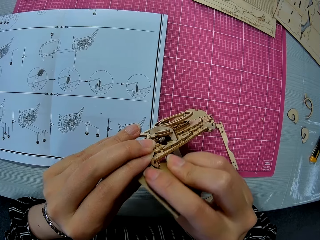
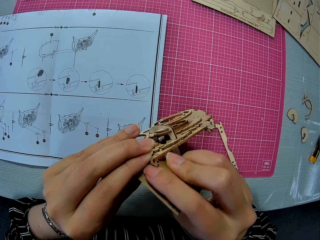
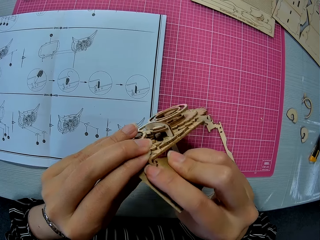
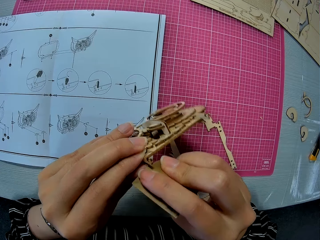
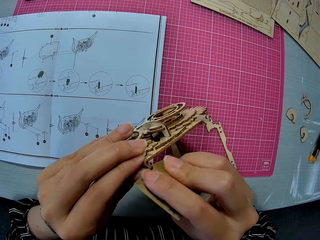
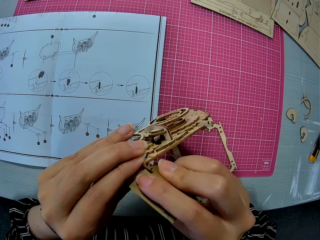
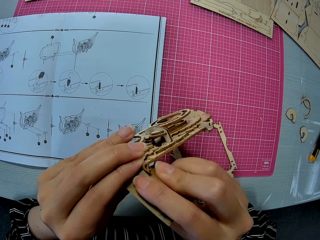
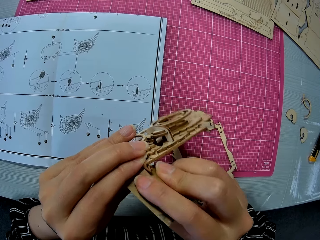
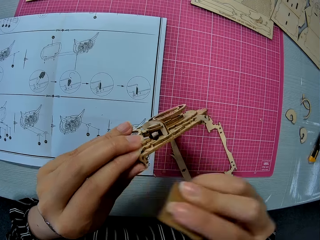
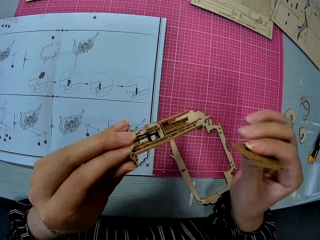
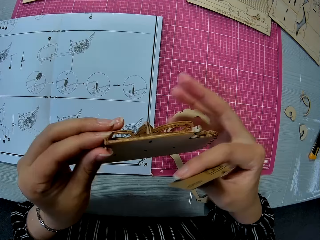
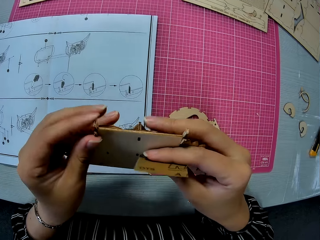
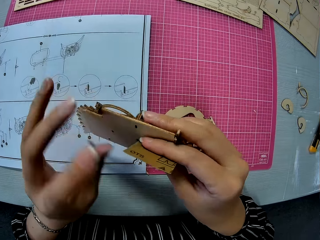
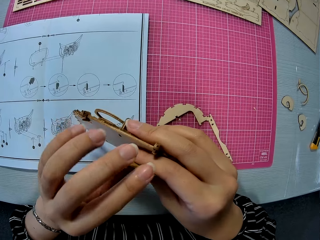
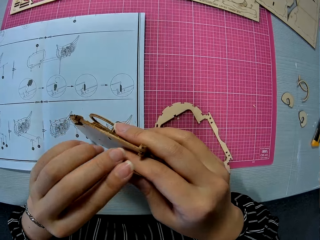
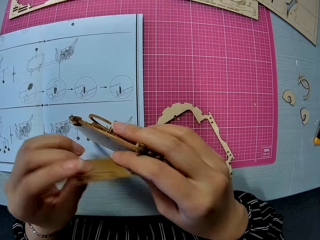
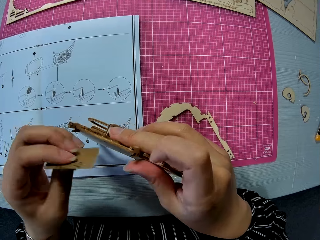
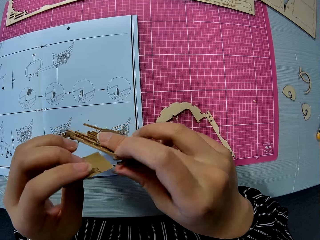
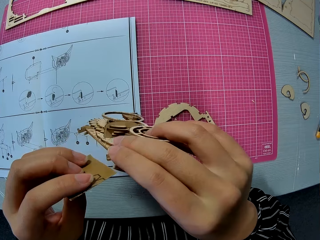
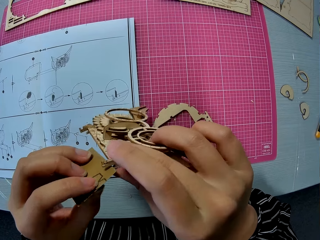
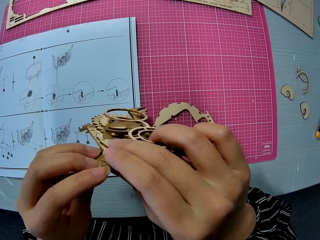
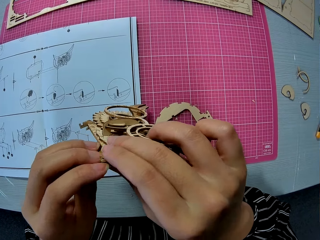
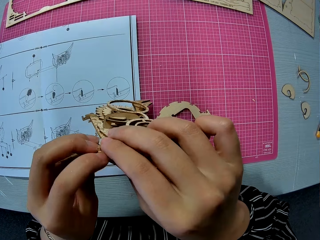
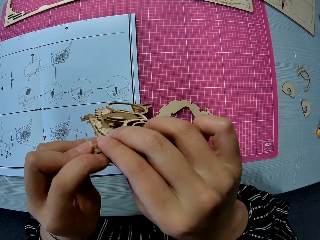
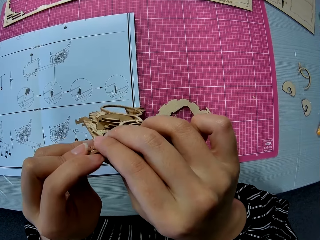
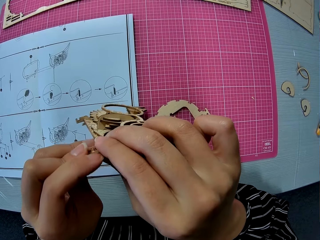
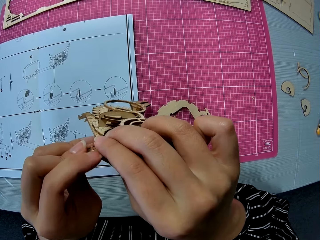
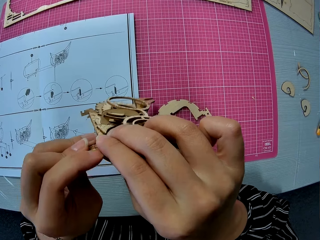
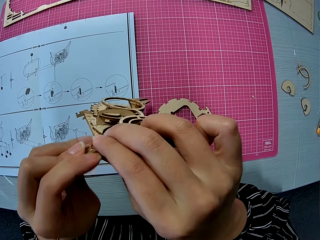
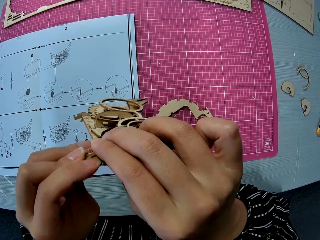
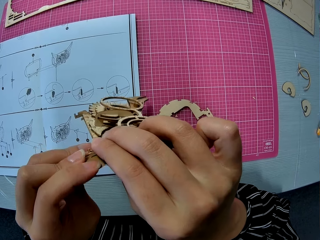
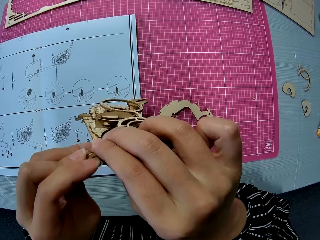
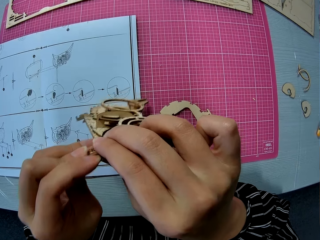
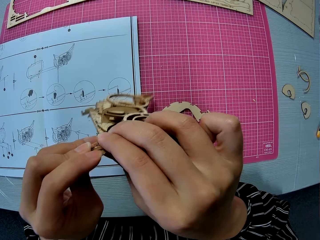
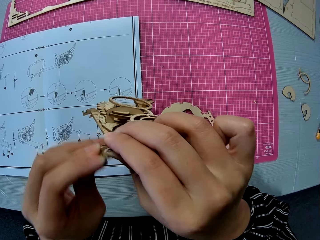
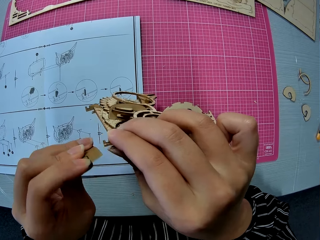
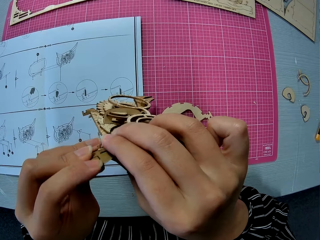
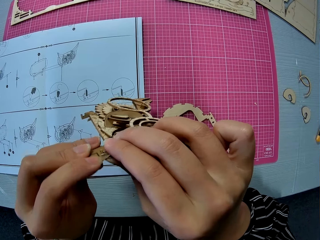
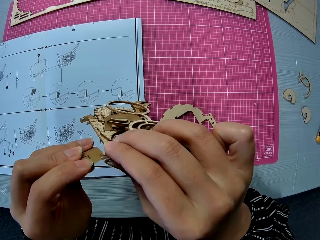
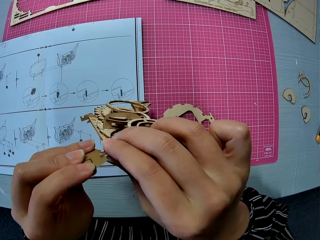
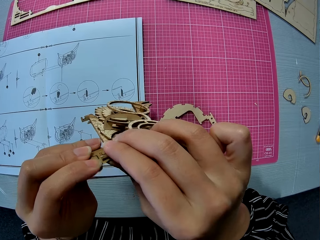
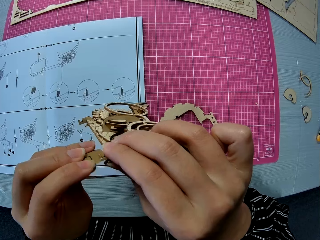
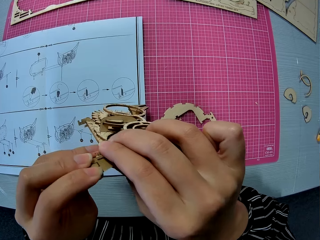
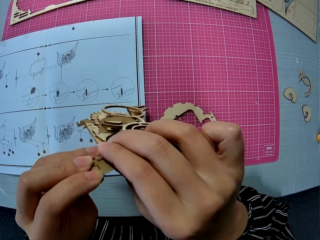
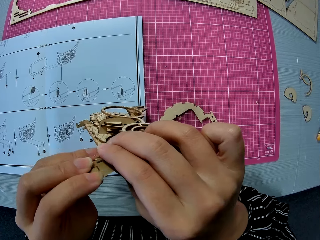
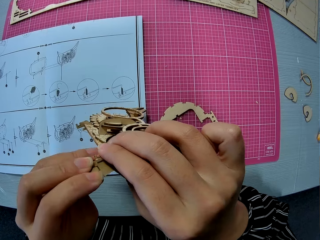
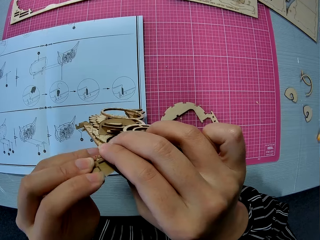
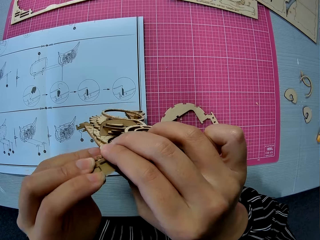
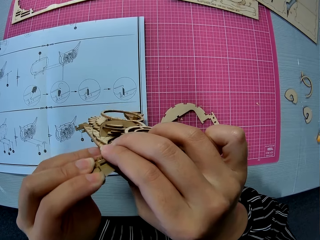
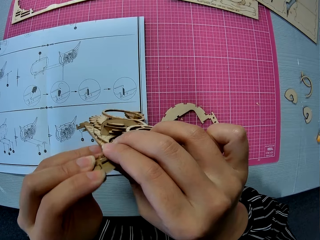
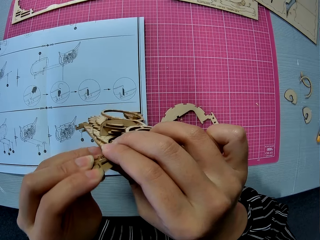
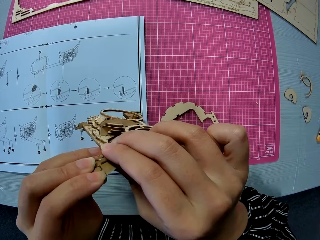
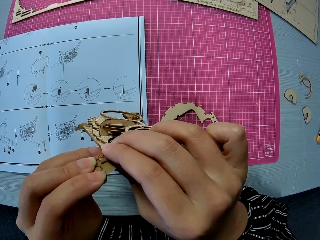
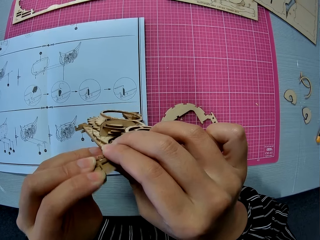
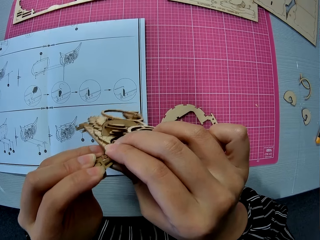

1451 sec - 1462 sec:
The camera wearer adjusts the wooden craft. They handle the sandpaper with the left hand. They scrub the wooden craft.

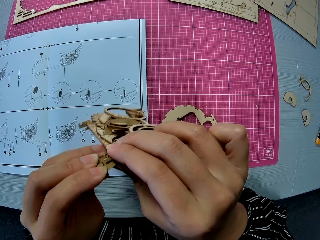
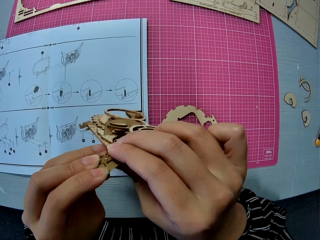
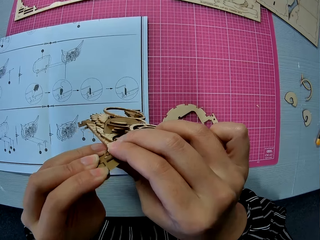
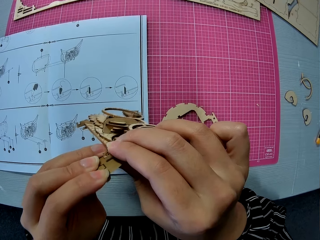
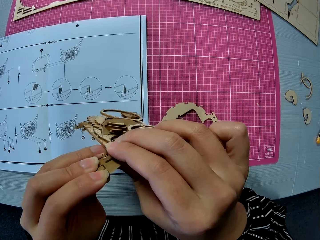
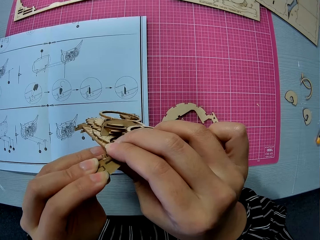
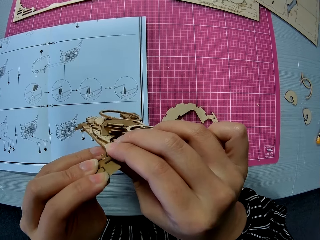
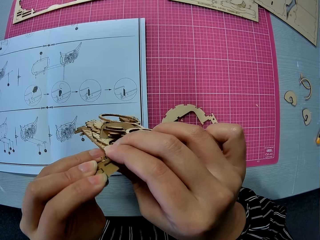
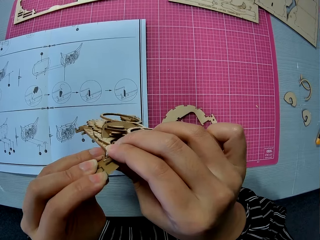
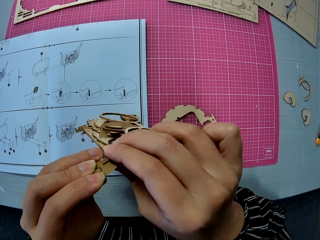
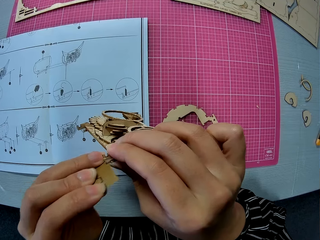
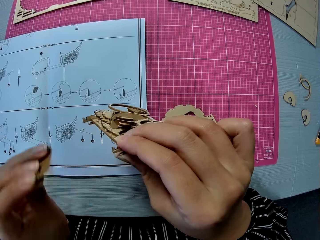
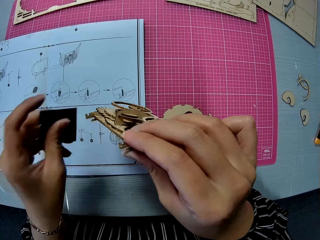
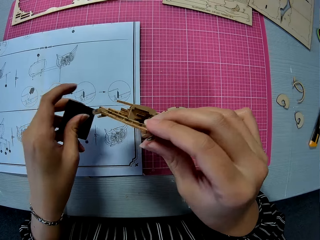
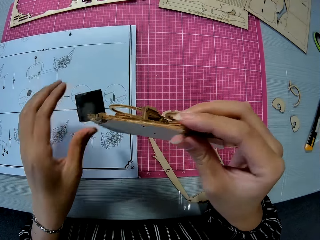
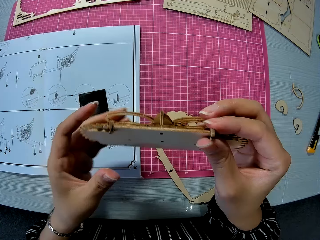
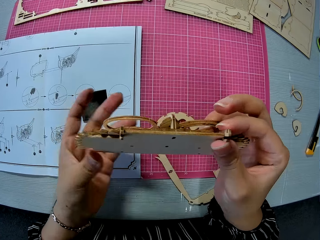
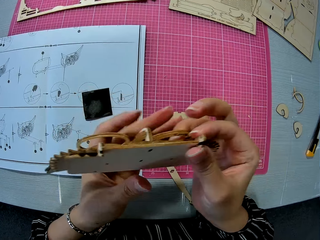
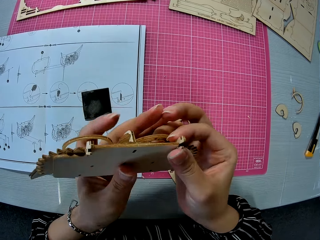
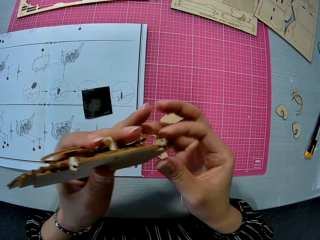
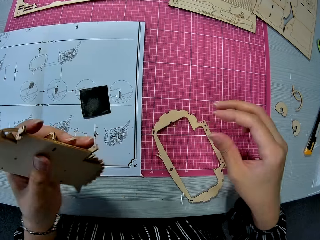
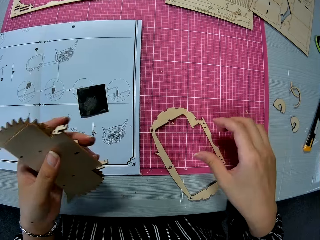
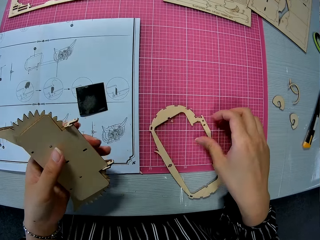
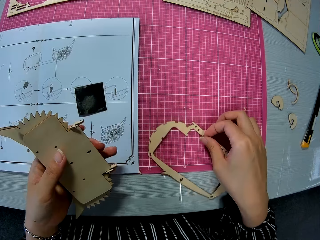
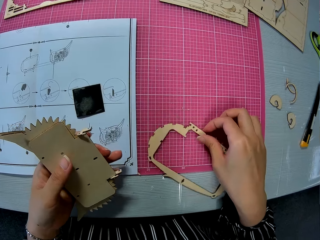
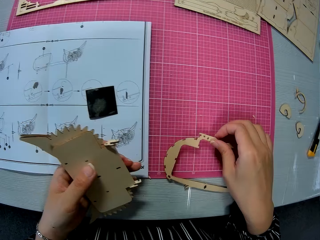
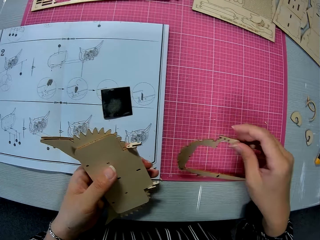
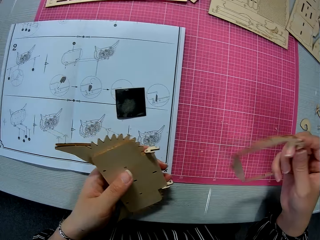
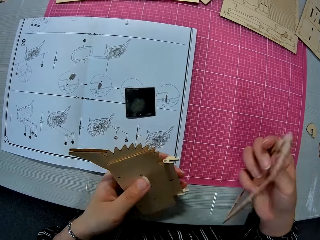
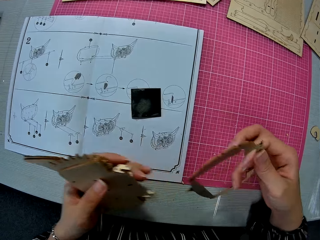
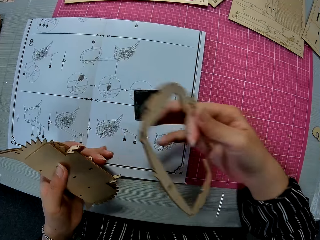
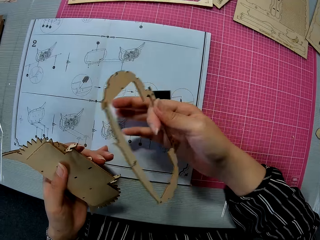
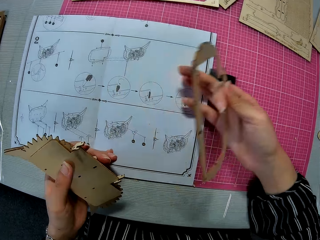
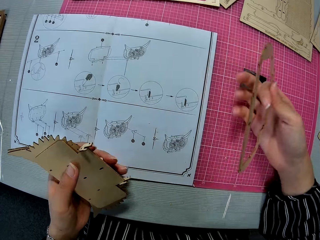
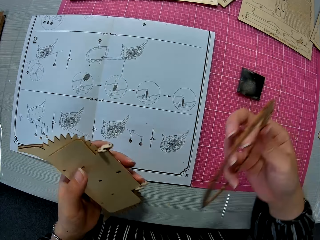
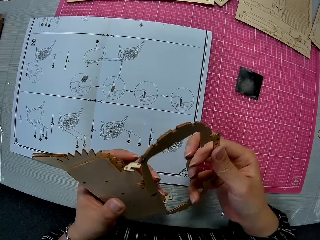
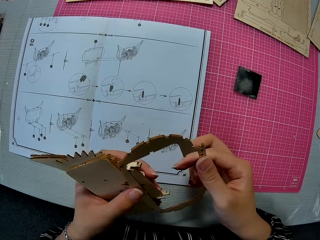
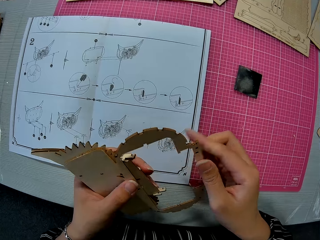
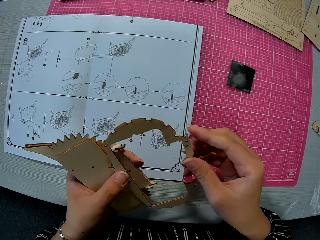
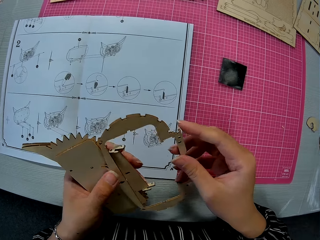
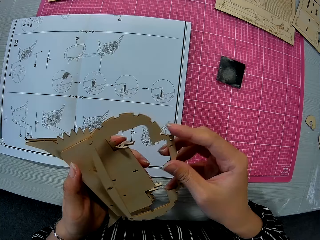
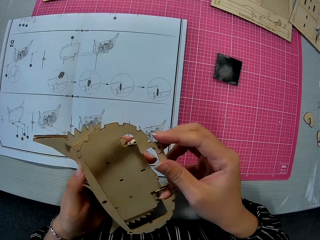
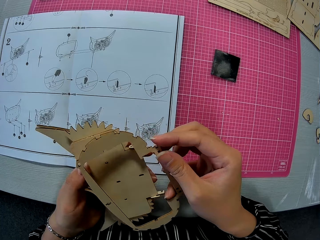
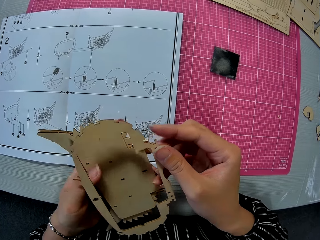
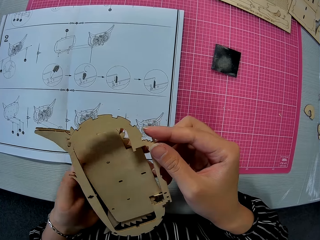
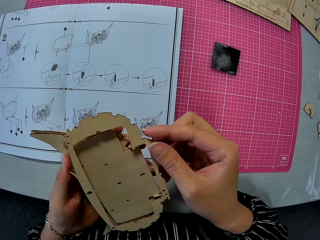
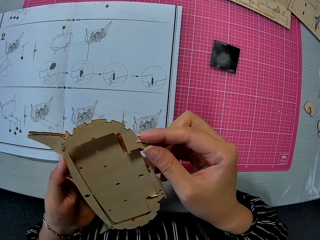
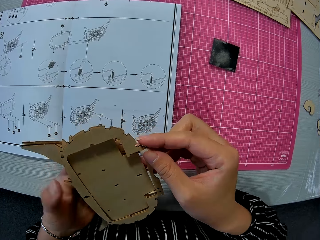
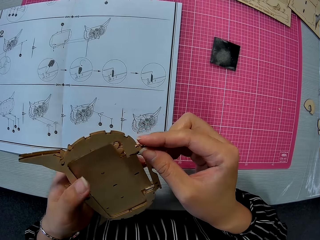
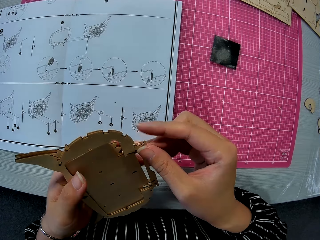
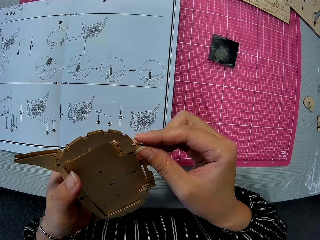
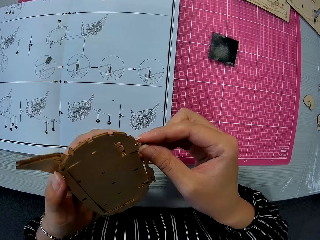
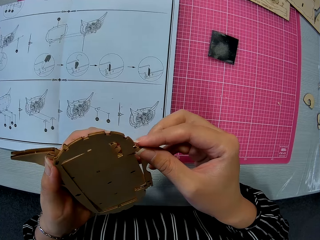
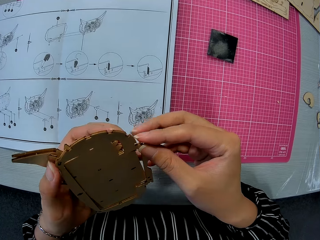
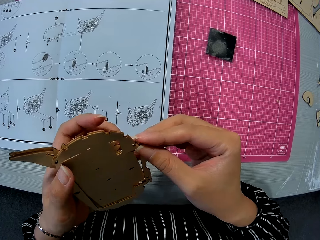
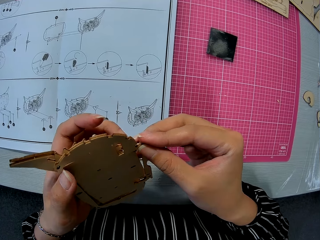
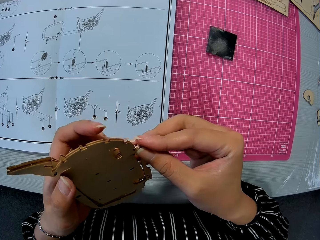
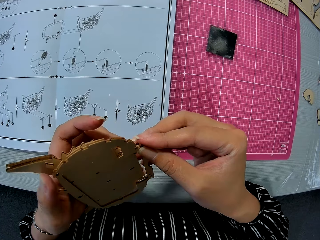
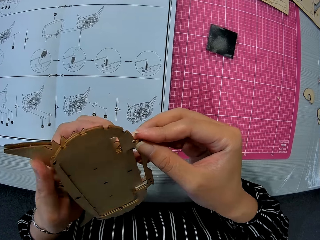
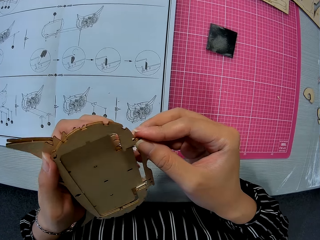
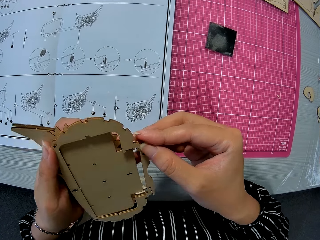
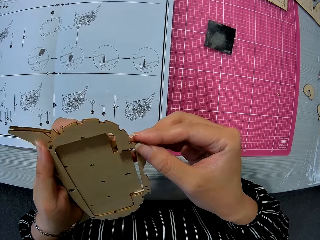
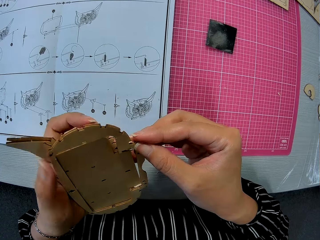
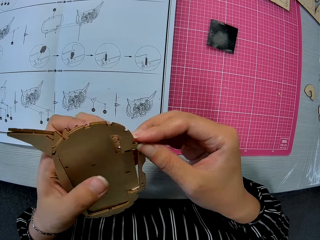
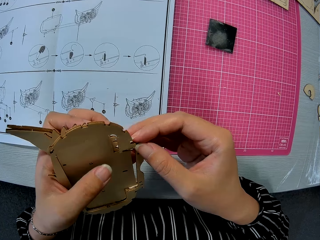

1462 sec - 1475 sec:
The camera wearer places the sandpaper on a cutting mat. They adjust the wooden craft. They pick up the wooden frame. They move the sandpaper on the table with the back of the right hand. They fit the wooden frame on the craft.
